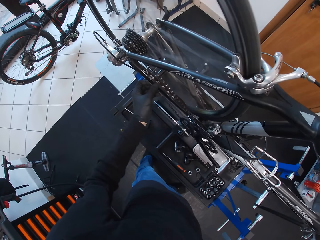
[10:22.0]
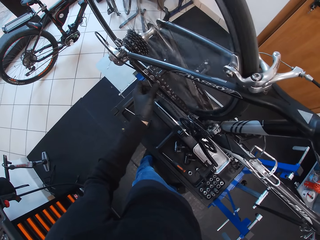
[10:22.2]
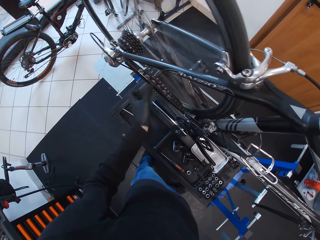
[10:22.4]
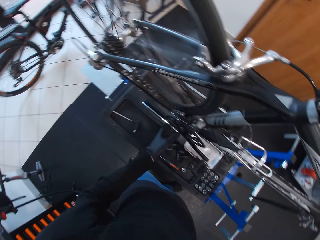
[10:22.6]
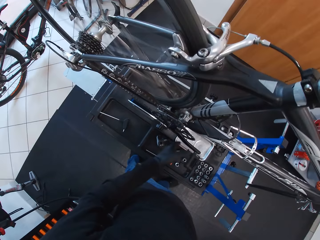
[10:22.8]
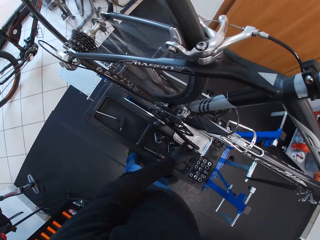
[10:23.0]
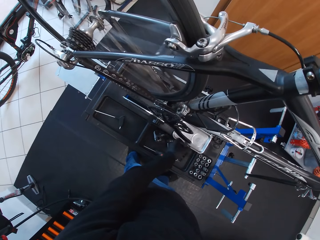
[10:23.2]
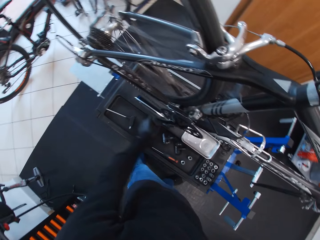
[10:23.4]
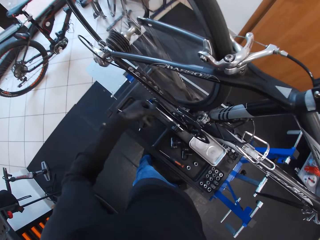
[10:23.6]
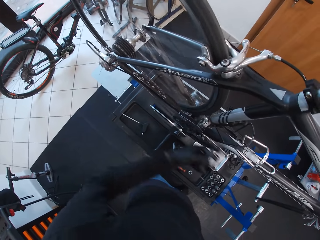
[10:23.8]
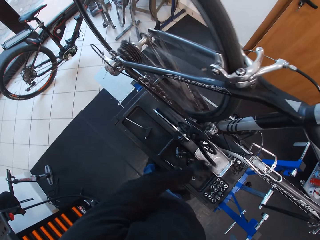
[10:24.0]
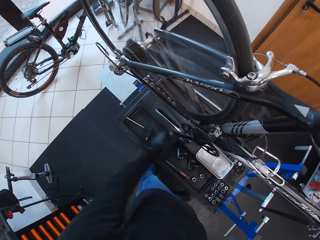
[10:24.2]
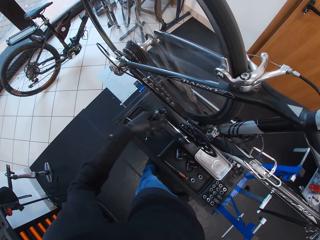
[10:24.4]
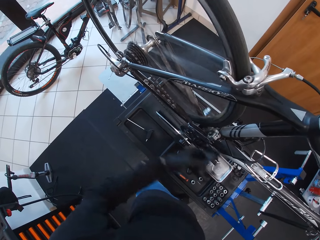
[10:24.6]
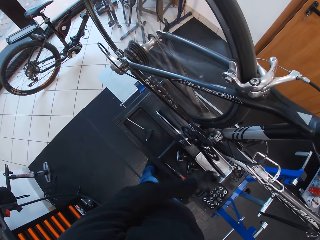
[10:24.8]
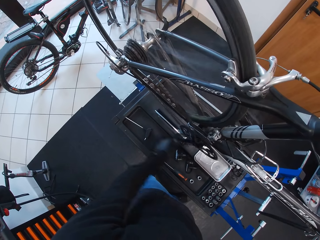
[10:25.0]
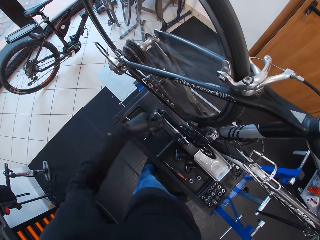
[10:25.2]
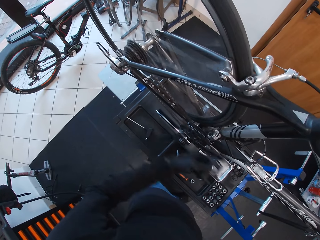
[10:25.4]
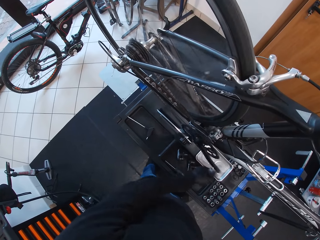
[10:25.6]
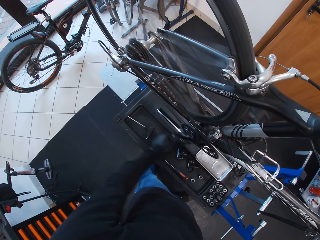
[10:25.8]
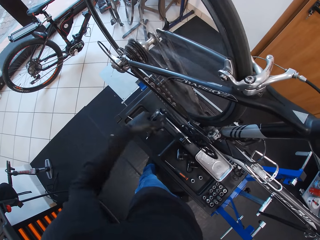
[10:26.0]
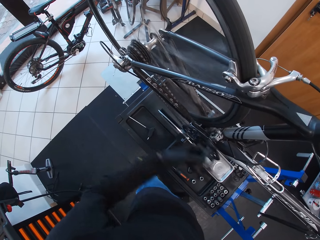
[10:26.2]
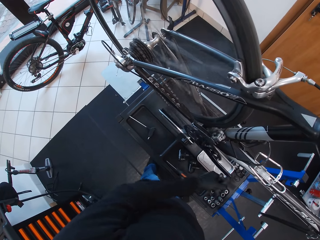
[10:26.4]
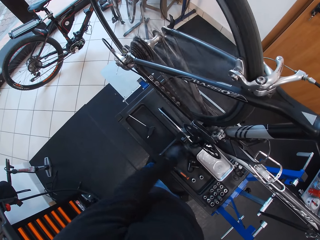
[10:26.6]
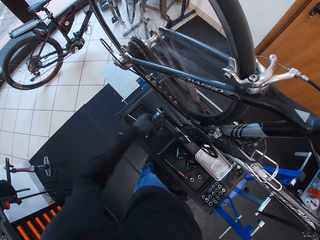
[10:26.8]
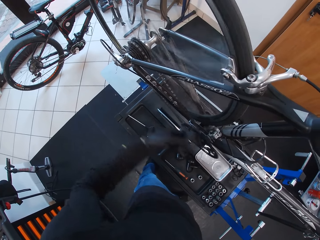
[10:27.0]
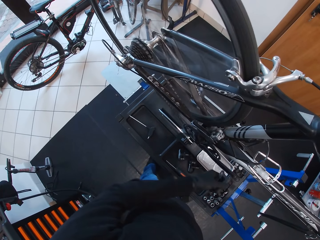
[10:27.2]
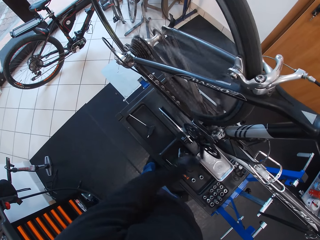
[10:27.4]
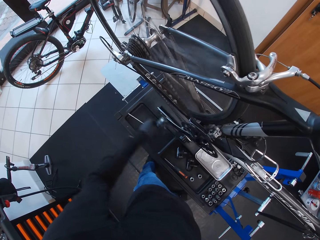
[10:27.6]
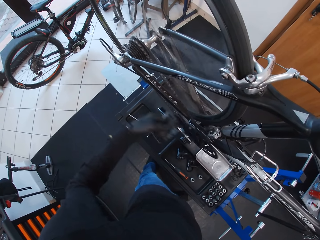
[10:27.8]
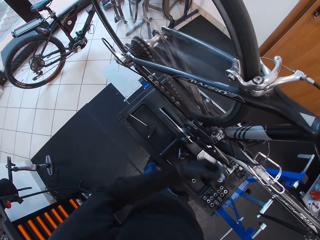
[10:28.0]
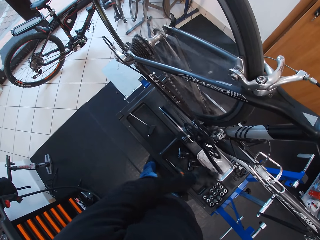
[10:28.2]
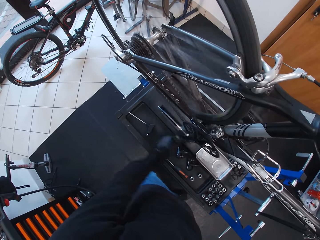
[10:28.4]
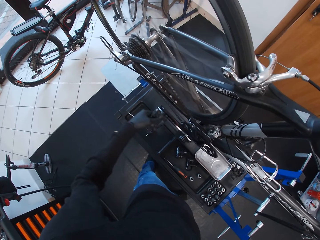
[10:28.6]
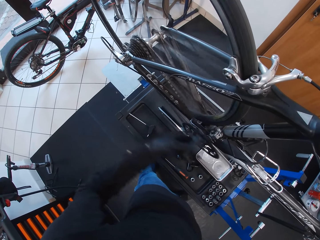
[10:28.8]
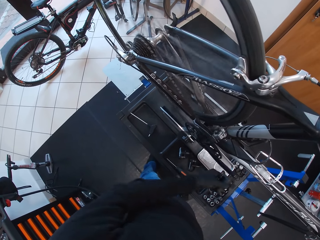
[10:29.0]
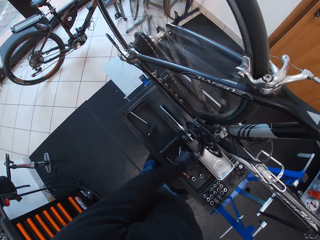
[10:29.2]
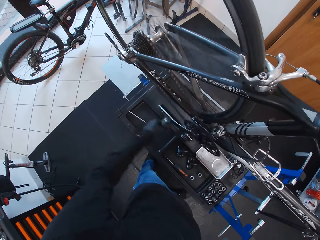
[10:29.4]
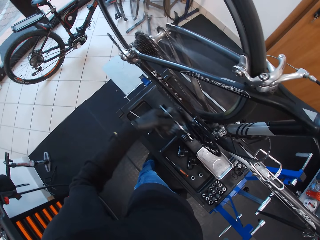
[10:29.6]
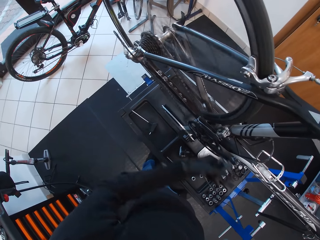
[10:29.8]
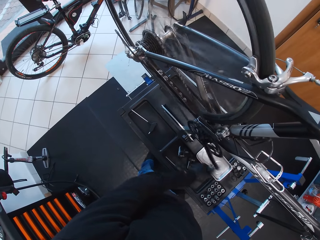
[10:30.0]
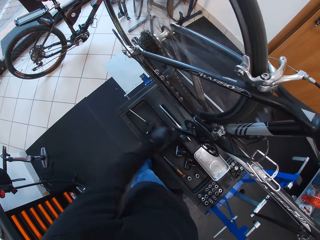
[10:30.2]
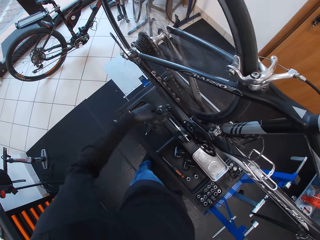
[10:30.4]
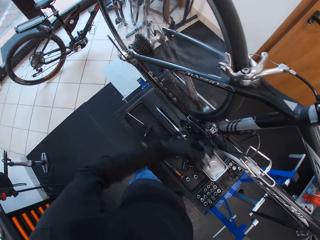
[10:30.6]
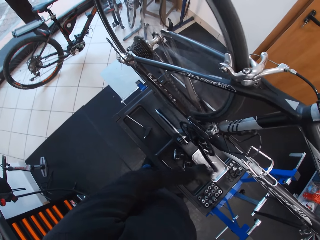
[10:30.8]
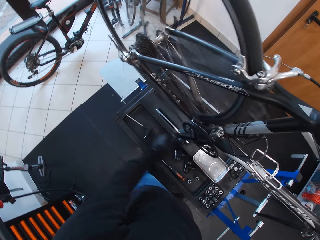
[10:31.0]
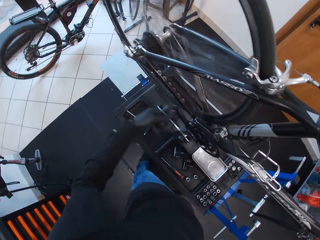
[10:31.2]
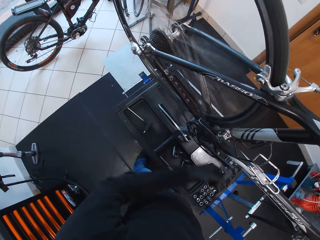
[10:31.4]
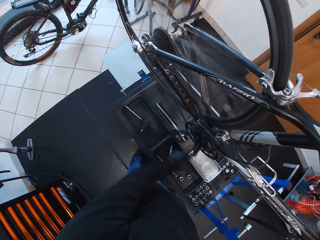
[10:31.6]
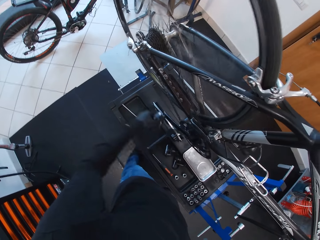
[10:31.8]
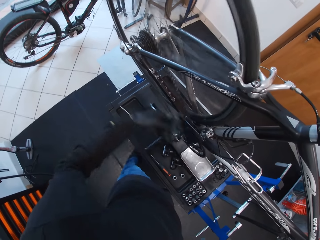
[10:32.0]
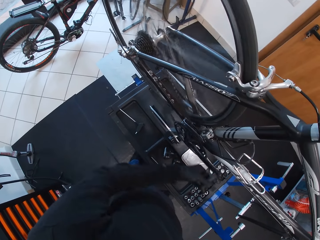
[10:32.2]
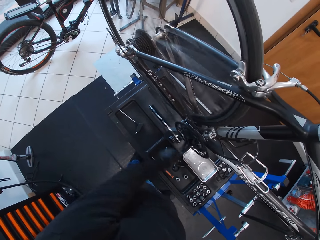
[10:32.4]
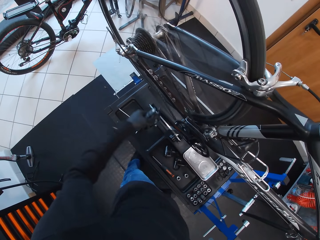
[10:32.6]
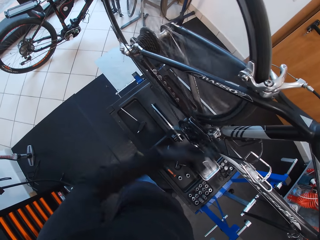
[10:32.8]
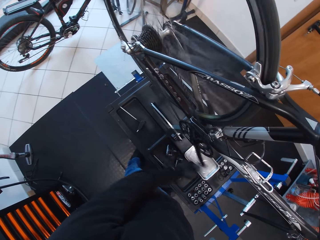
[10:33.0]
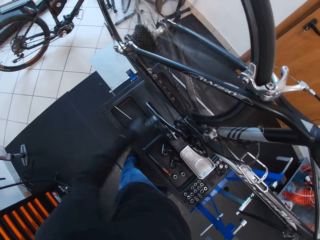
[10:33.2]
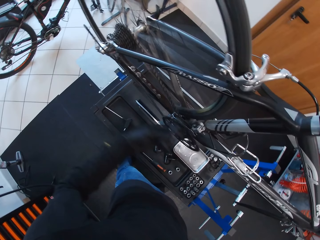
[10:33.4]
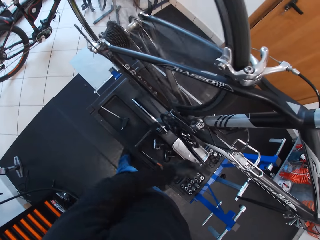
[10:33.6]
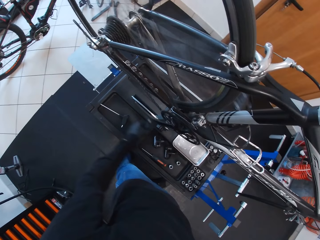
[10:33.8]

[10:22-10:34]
The camera wearer holds the chain stay with the left hand. They touch the frame. They rotate the pedal with the left hand.

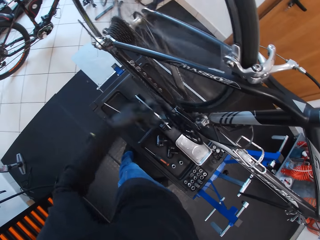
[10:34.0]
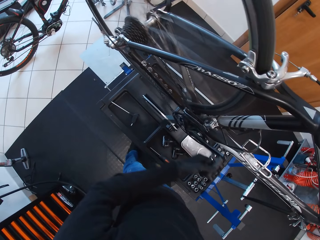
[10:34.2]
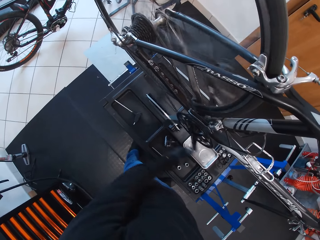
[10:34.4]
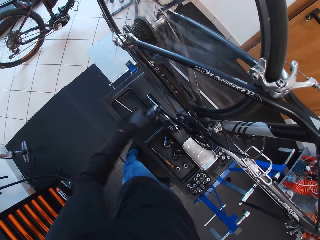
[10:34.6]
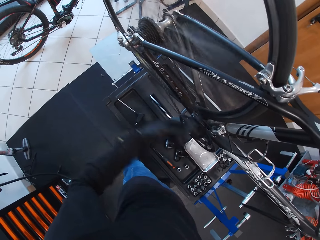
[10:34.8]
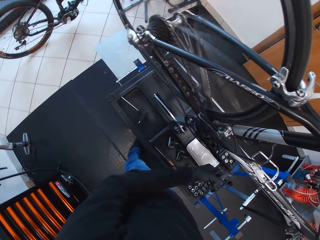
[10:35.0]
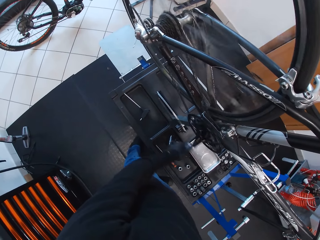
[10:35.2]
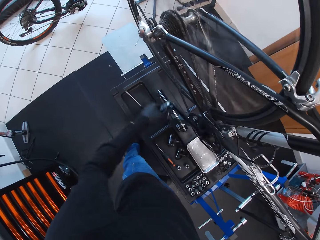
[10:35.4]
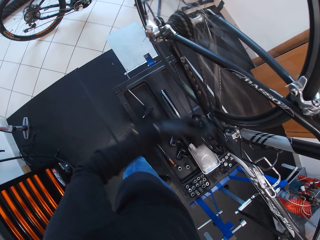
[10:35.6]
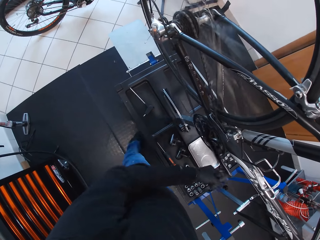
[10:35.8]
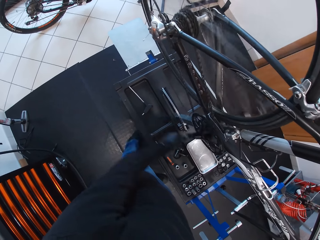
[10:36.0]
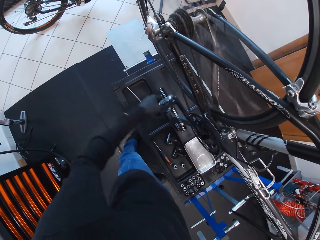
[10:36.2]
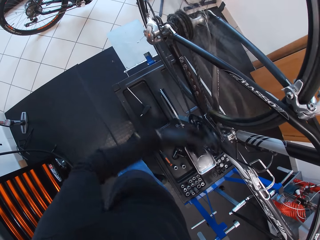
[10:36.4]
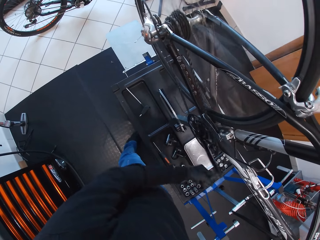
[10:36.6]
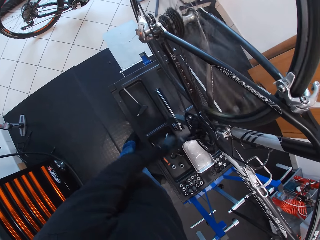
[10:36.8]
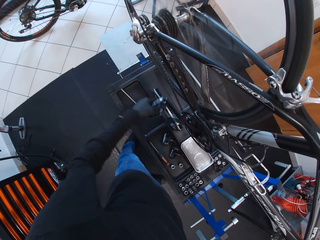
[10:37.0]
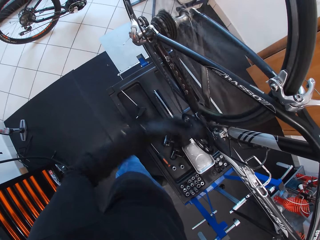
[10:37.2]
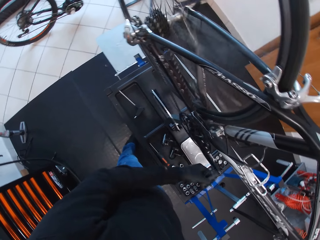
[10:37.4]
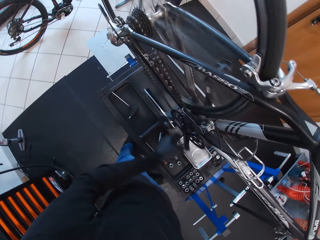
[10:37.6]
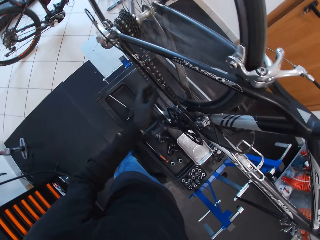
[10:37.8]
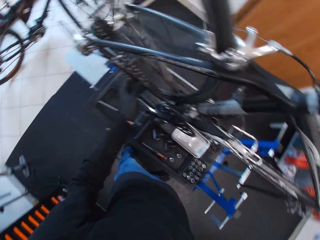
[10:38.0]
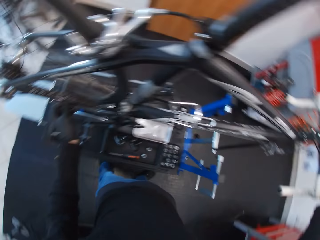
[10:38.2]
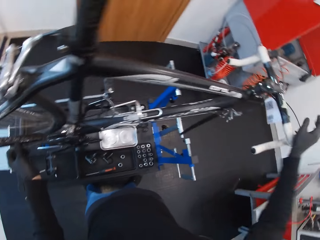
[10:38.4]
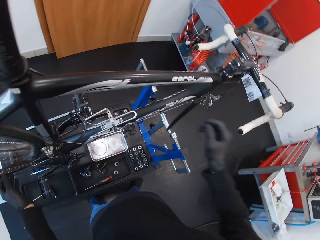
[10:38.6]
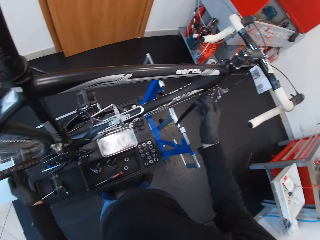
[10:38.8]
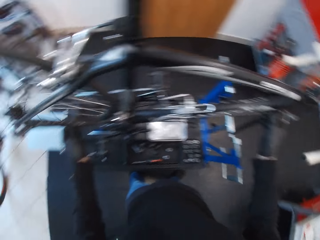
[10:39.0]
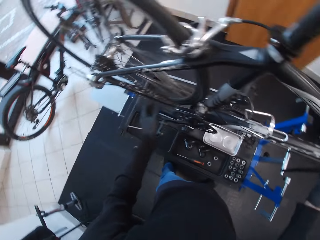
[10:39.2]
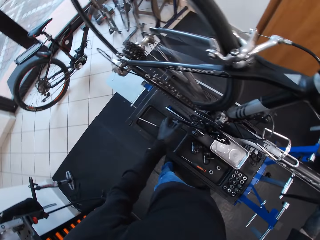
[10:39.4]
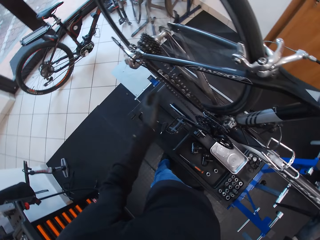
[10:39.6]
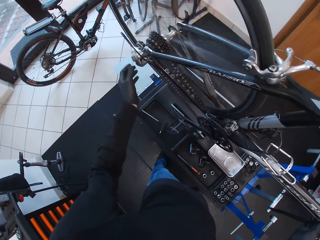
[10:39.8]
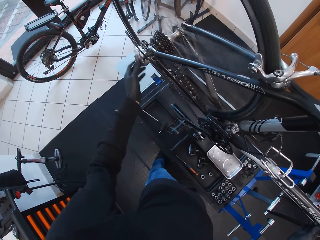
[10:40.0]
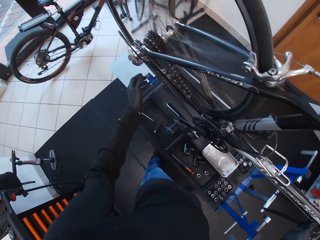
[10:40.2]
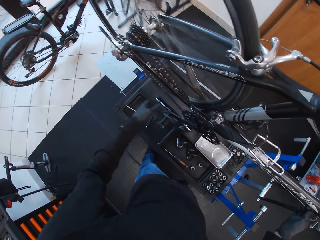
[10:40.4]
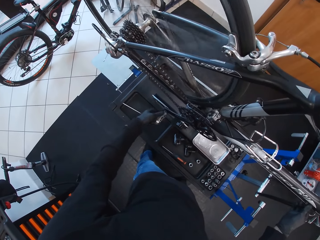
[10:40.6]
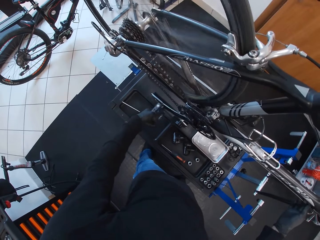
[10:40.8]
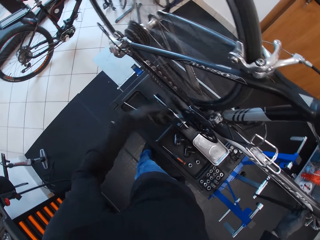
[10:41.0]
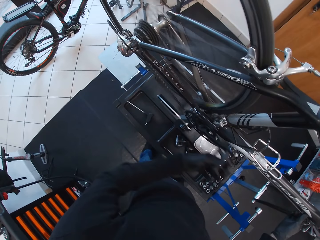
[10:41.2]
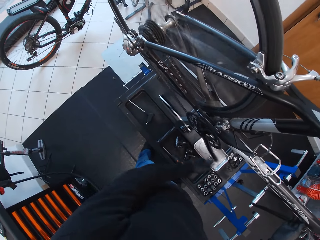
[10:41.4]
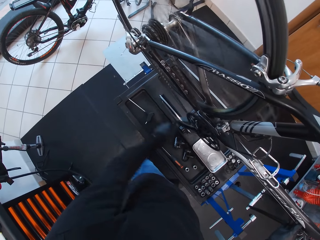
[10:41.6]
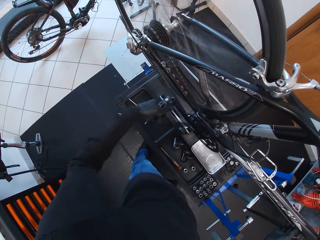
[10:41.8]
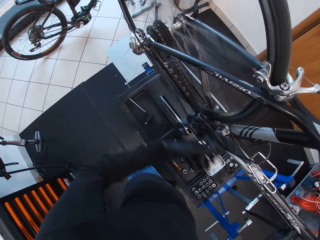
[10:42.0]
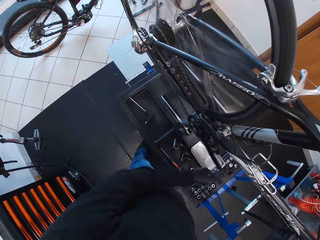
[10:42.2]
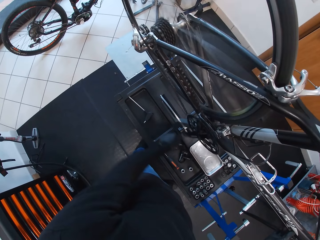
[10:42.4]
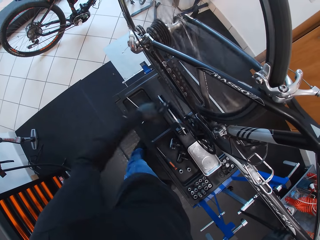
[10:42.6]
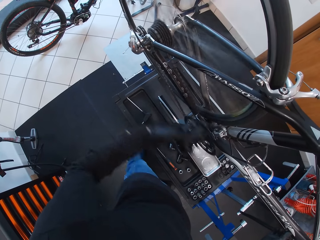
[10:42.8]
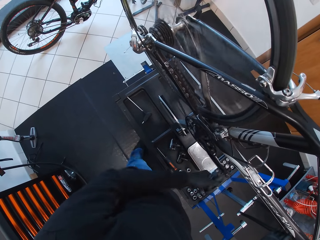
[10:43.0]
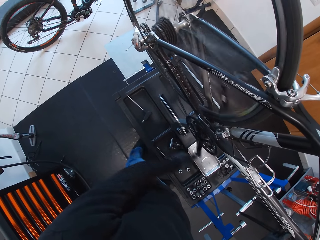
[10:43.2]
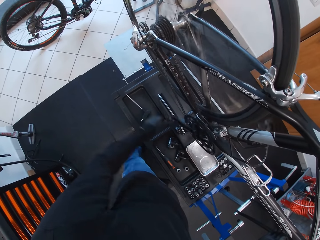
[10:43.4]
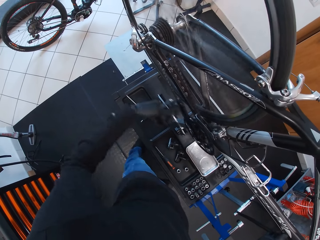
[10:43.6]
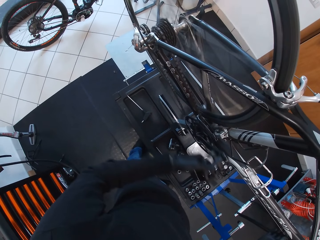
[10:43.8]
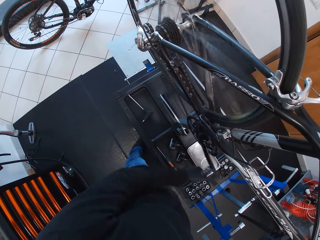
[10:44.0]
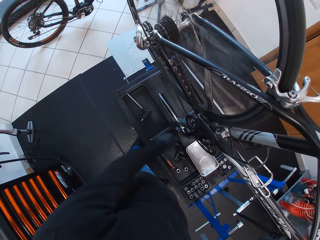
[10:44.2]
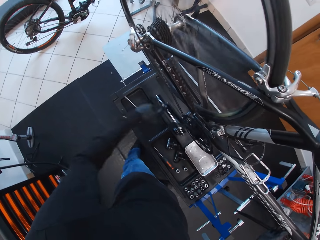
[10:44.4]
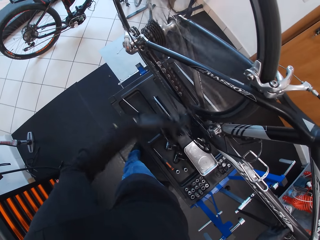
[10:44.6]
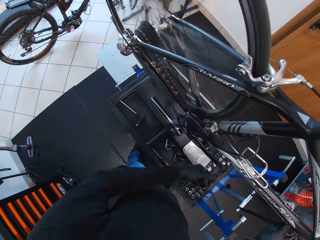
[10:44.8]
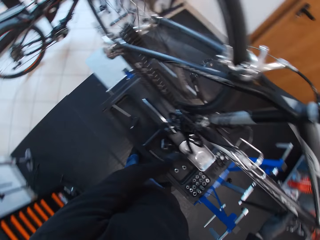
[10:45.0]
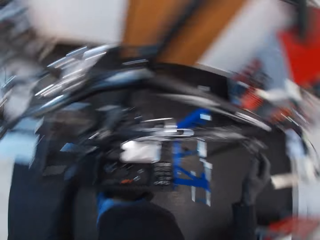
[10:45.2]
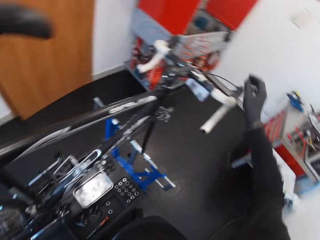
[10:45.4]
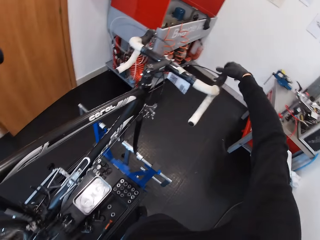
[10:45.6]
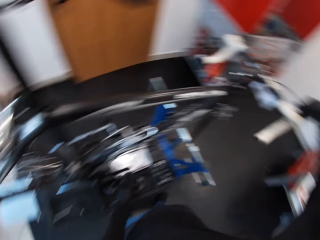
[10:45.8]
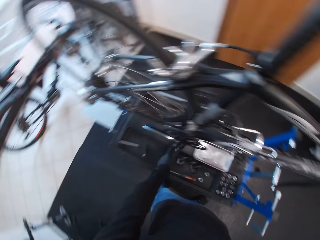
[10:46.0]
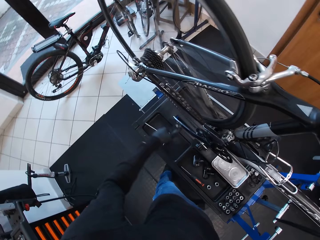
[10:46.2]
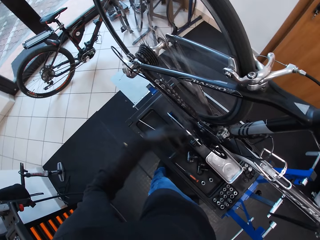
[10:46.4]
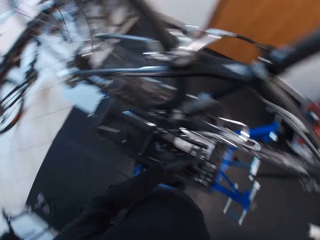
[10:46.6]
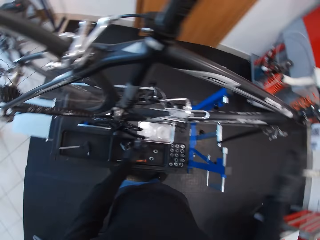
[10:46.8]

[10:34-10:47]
The camera wearer holds the chain stay with the left hand. They look around. They touch the down tube with the right hand. They look around. They move the left hand. They rotate the pedal with the left hand. They look around. They touch the brake lever with the right hand. They look around. They rotate the pedal with the left hand.
